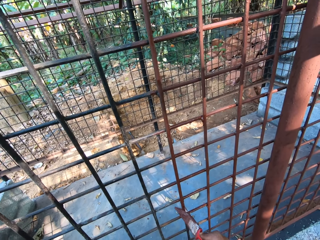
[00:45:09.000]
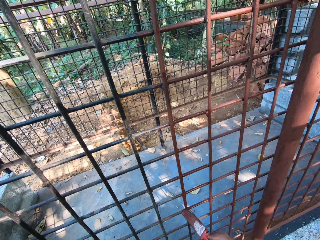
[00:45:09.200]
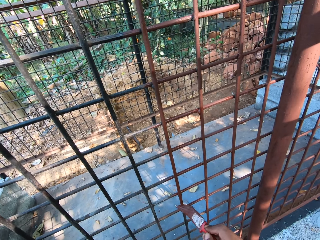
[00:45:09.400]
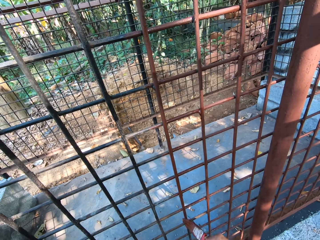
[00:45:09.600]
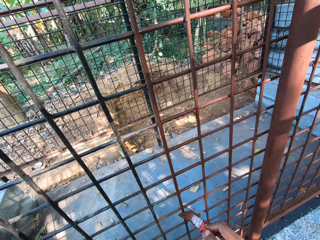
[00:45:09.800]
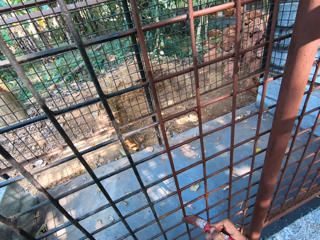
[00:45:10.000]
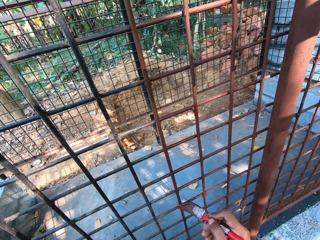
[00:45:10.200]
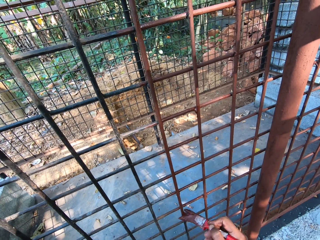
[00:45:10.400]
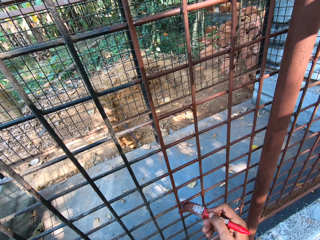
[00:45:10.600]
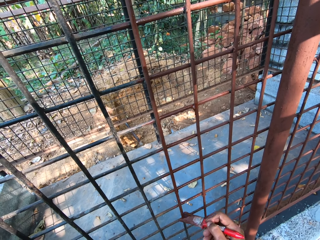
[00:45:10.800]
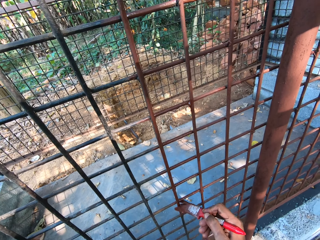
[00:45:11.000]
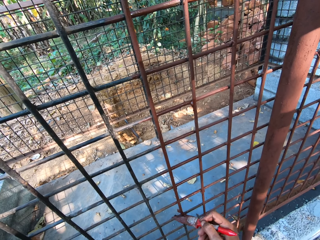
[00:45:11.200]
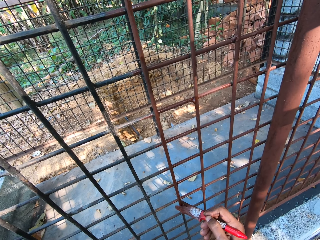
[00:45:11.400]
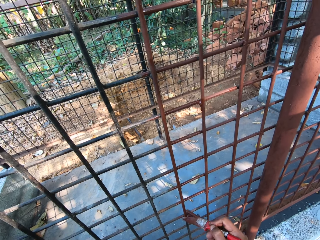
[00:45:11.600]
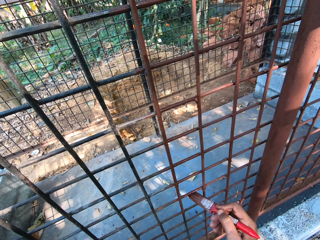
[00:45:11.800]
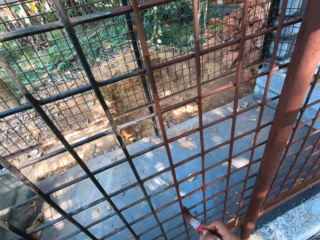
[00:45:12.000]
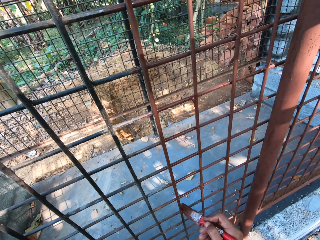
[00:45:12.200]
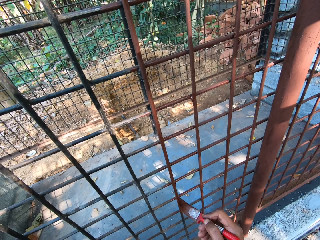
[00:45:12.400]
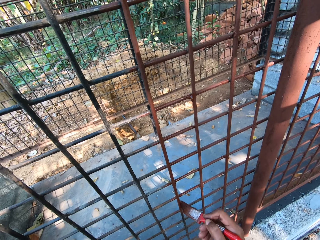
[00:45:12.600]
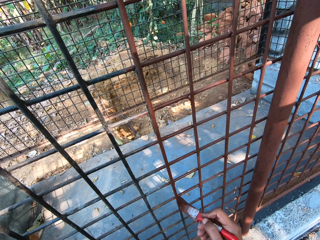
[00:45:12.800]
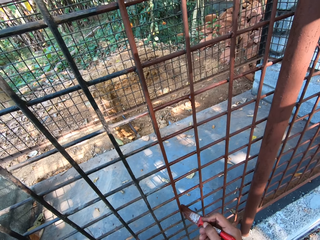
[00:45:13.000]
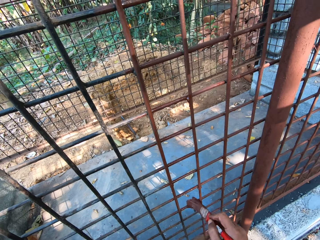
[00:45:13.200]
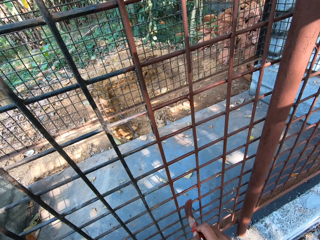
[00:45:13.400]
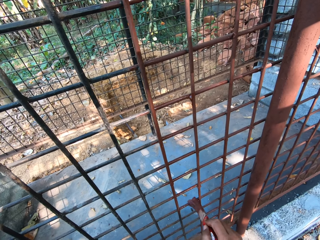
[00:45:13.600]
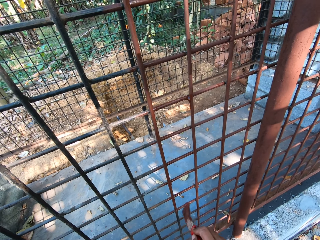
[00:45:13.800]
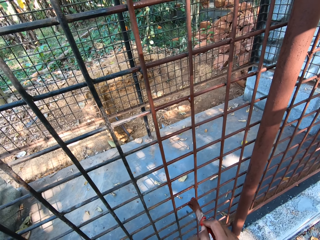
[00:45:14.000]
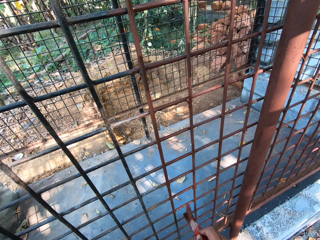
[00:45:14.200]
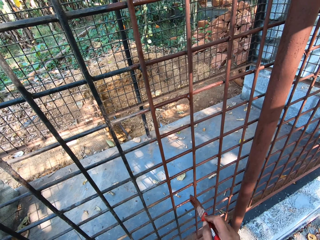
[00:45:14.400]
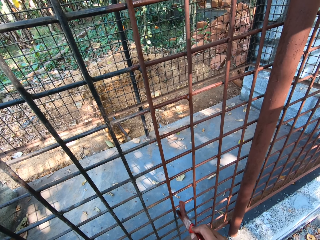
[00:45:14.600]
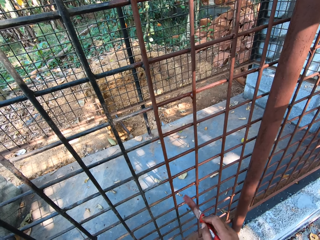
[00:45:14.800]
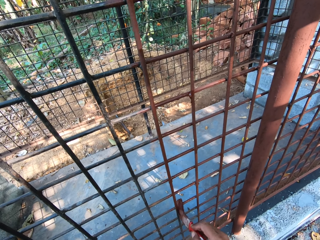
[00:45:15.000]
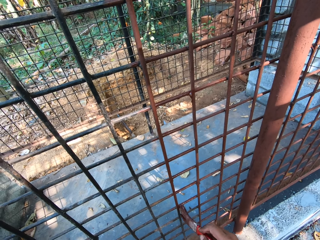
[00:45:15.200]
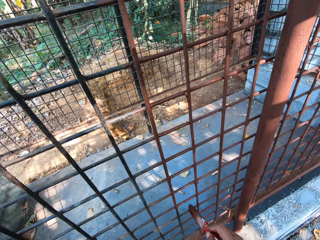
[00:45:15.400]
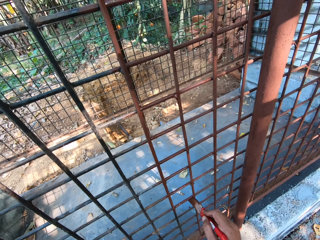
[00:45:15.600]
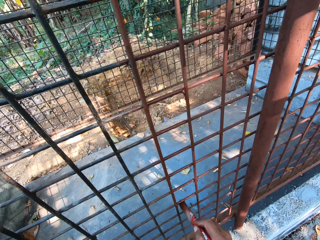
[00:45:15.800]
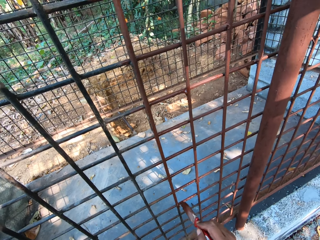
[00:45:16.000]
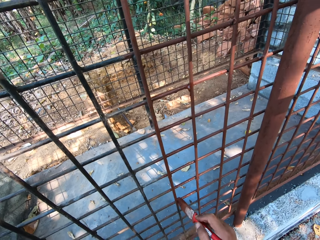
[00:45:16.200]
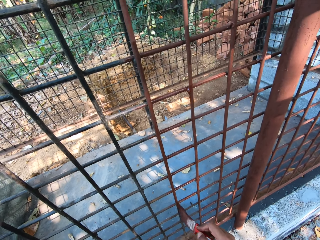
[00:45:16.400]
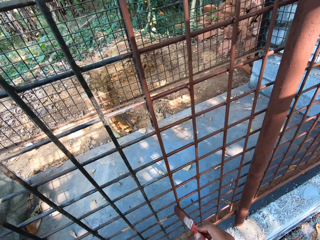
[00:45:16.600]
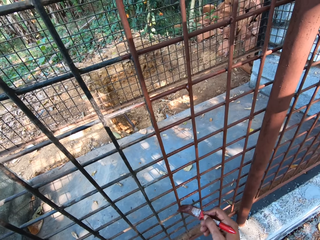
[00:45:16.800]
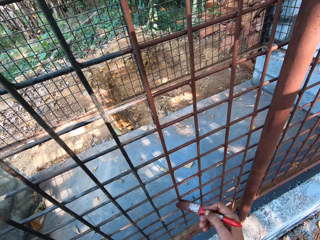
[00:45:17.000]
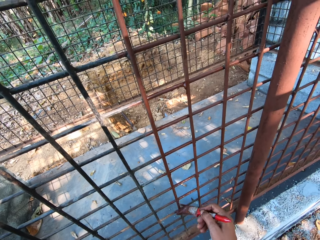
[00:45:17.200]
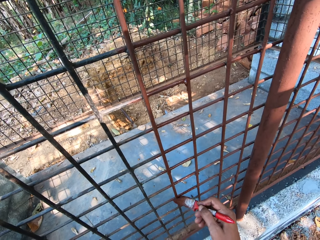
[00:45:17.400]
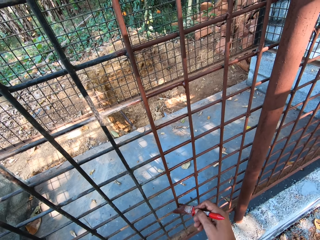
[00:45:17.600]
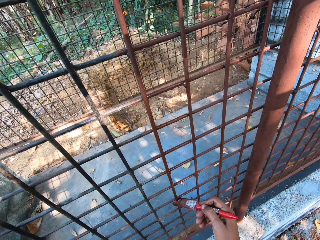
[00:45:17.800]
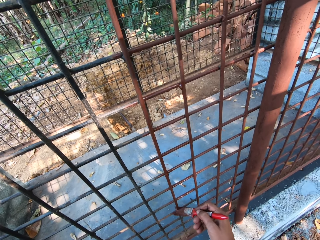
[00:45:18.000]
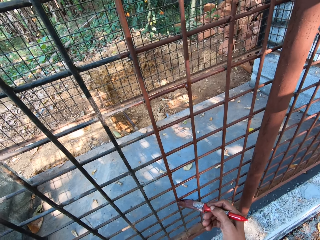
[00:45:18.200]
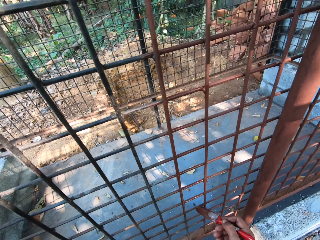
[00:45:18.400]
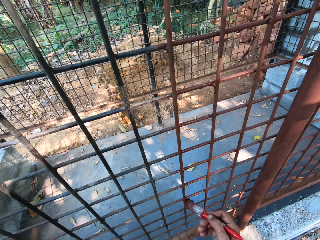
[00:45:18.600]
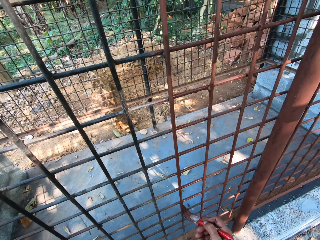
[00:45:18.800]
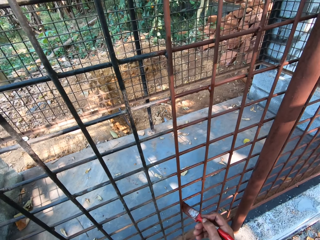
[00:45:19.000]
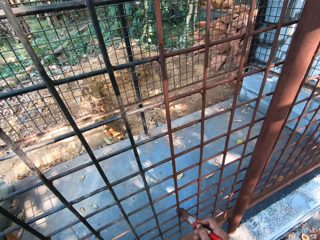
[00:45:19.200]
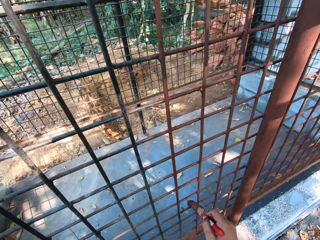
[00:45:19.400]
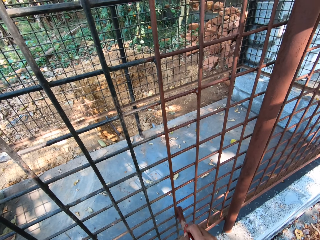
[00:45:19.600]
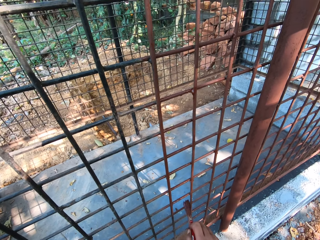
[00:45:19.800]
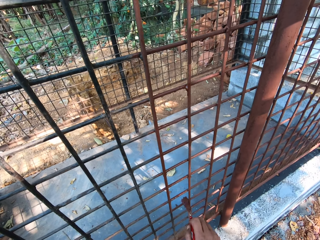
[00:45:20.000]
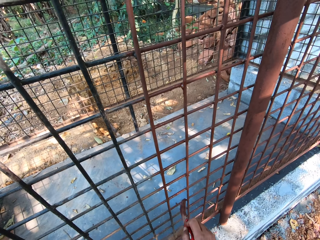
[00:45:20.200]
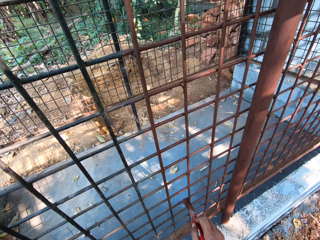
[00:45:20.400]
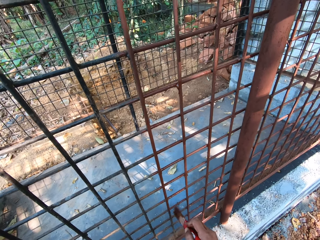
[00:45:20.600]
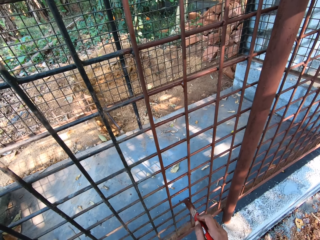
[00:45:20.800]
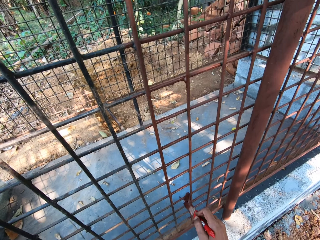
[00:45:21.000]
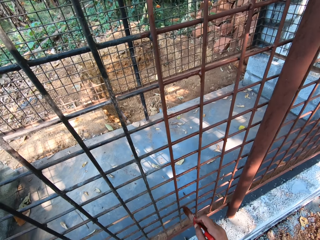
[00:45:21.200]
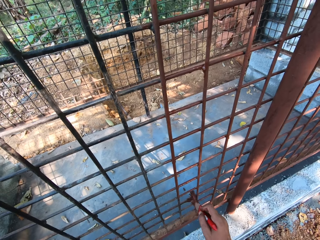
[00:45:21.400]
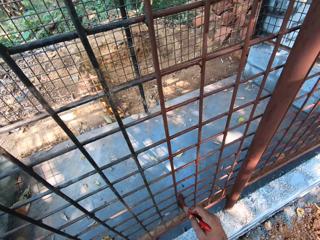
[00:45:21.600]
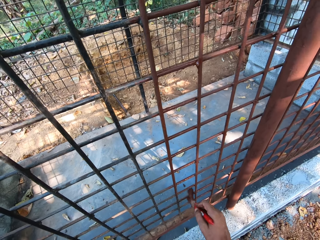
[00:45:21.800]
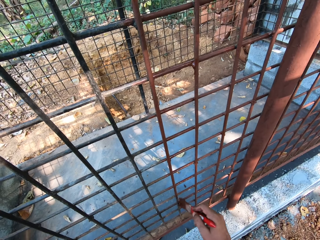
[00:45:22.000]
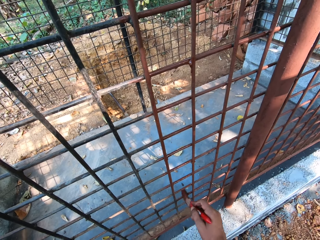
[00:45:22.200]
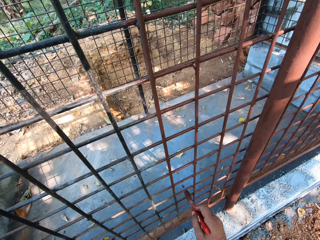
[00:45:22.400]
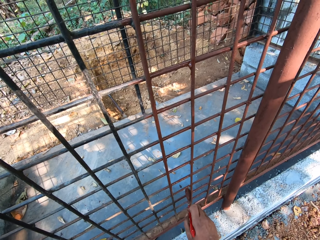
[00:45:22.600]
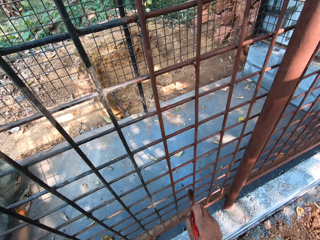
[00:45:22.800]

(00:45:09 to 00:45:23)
The camera wearer converses with a man.

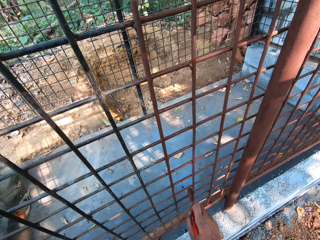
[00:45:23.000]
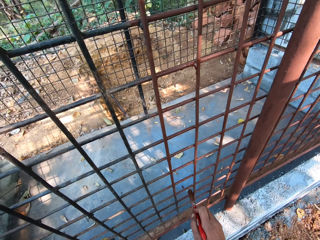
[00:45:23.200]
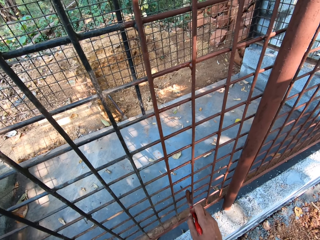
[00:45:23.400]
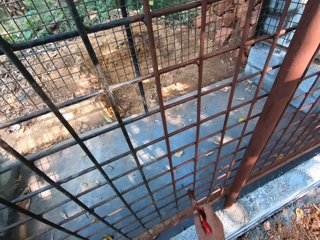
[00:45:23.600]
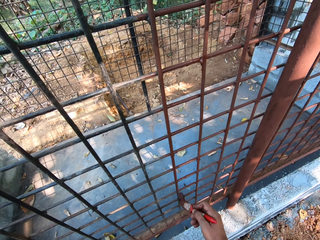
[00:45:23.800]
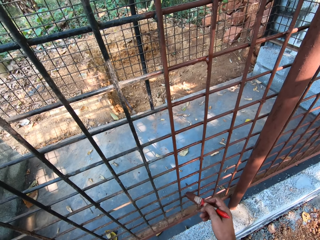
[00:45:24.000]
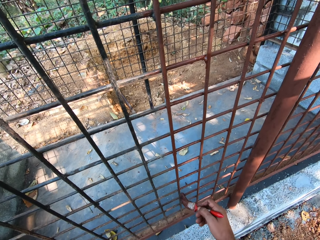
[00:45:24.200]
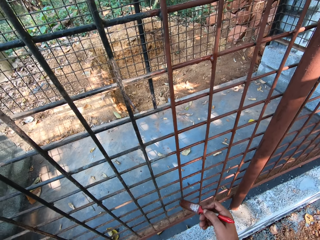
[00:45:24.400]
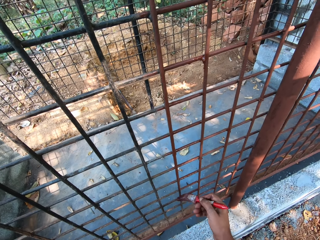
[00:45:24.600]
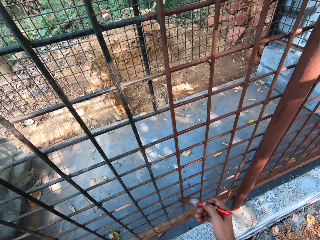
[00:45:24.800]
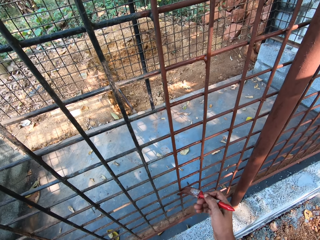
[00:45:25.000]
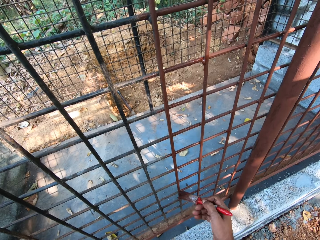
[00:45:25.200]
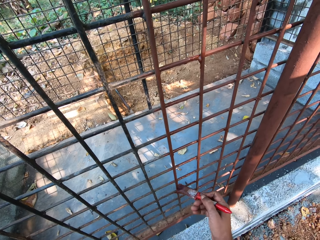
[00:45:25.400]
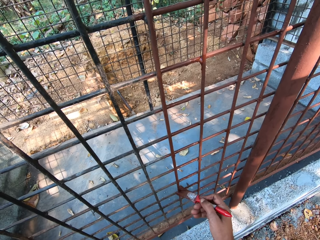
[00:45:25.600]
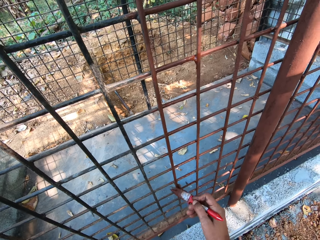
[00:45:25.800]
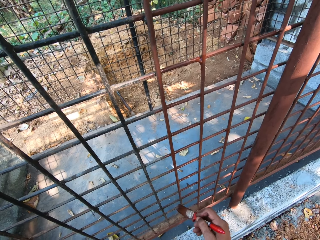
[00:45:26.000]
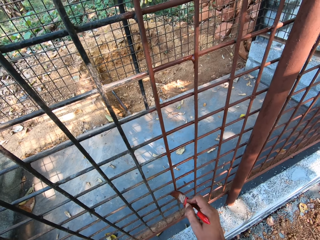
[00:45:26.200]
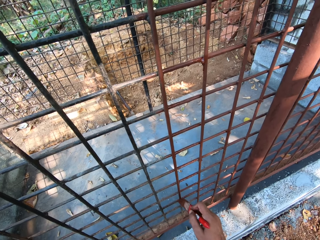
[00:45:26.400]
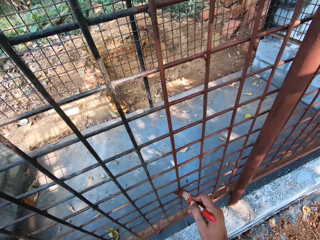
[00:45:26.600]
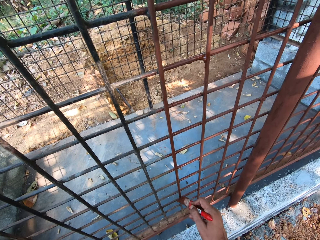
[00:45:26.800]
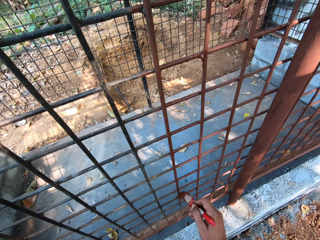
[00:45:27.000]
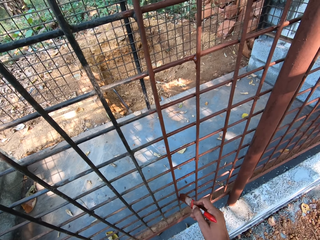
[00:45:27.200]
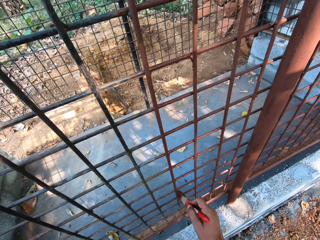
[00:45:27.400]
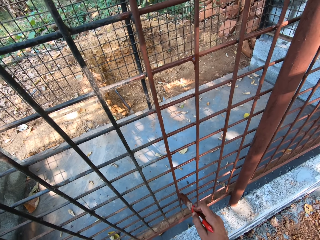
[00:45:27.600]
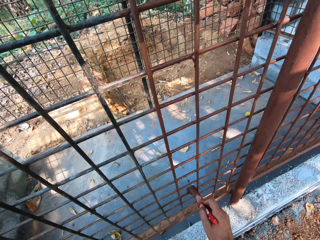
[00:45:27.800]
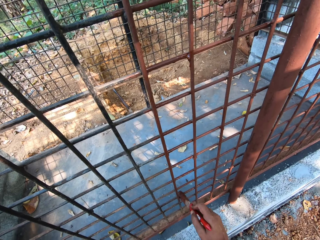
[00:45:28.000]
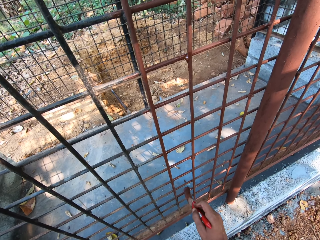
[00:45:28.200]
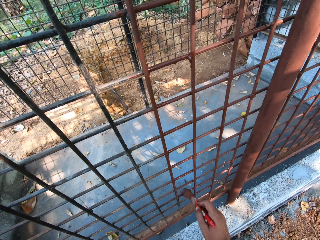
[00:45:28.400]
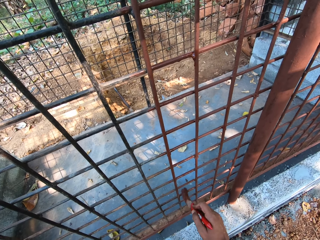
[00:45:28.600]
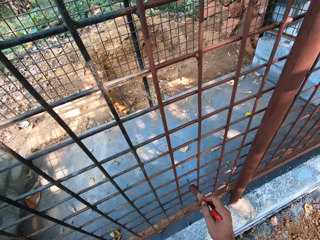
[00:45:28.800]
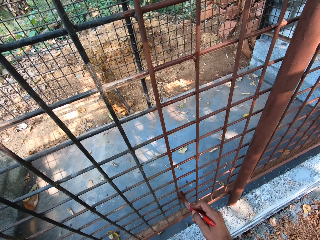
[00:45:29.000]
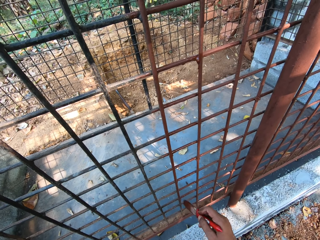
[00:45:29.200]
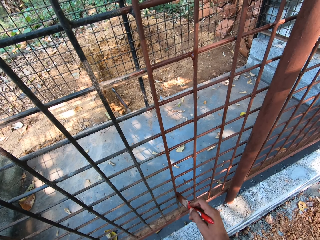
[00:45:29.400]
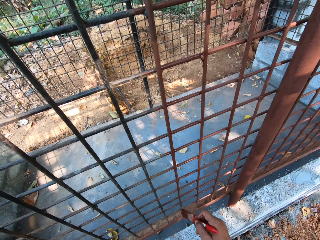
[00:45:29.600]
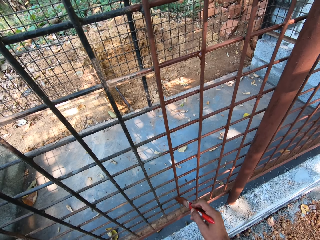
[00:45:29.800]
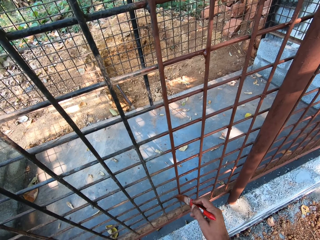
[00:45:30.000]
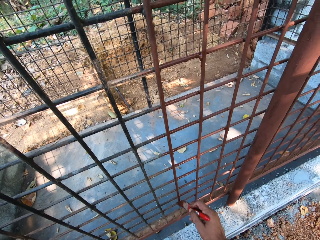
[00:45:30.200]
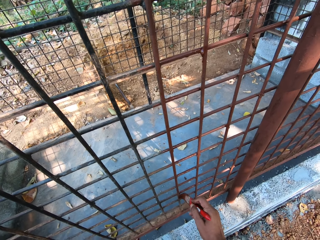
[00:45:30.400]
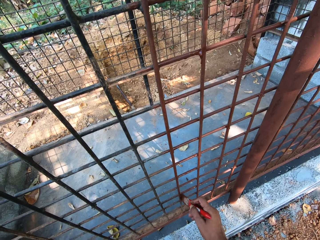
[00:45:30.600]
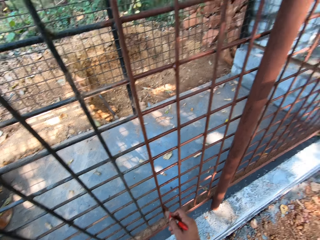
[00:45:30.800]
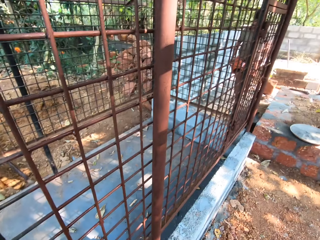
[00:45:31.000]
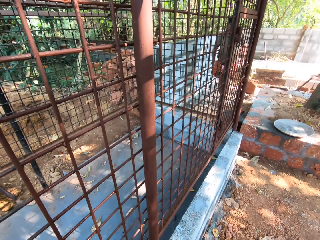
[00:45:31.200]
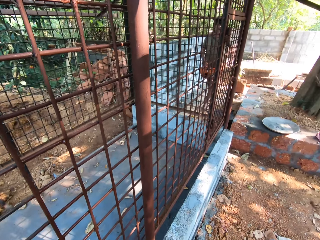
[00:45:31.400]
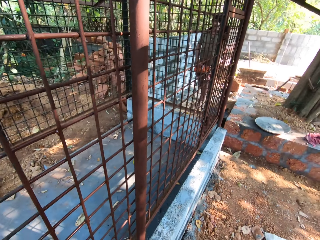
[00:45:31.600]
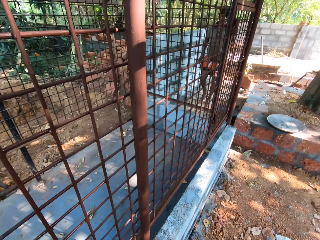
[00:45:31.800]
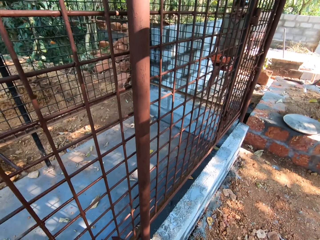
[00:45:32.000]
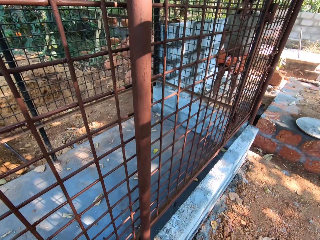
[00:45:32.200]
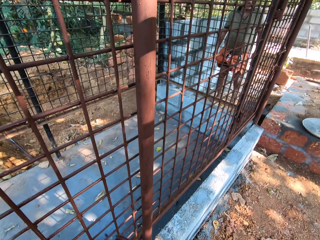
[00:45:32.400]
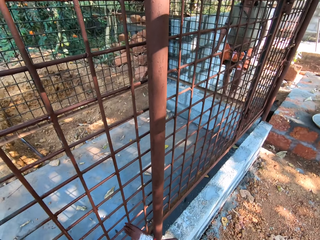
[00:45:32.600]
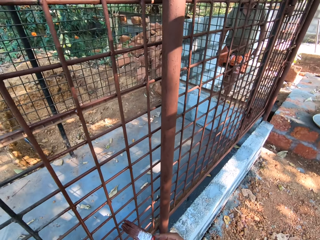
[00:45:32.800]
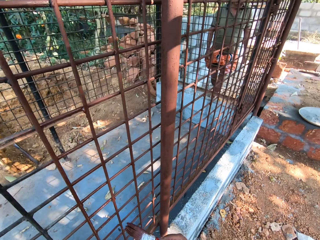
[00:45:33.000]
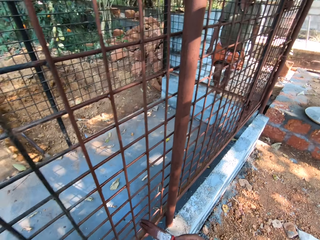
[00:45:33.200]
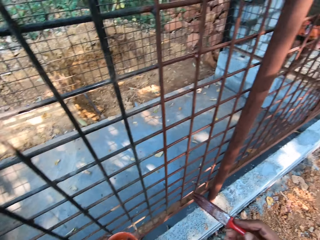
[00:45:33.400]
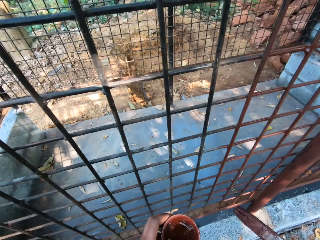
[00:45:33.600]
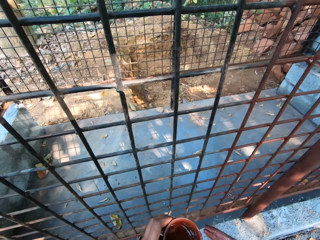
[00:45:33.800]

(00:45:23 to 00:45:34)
The camera wearer looks around.
